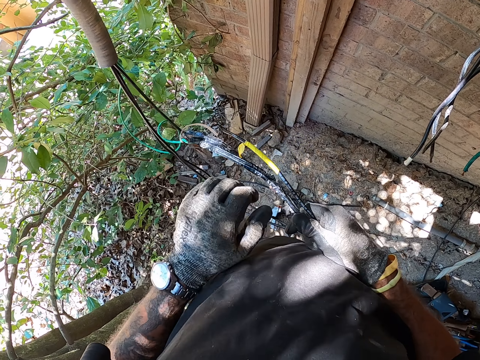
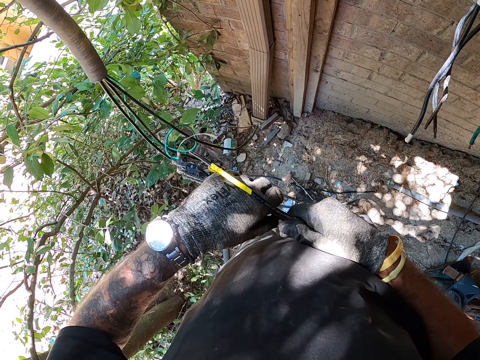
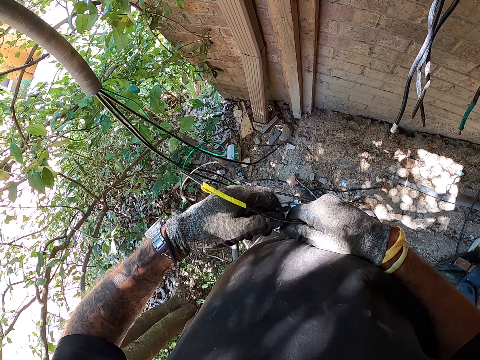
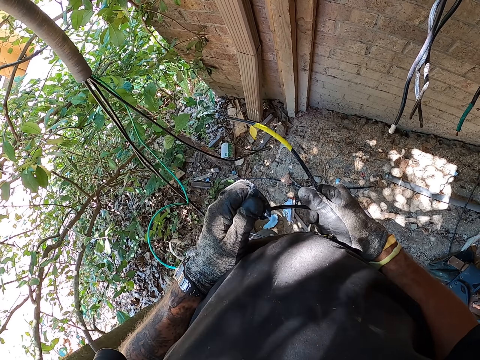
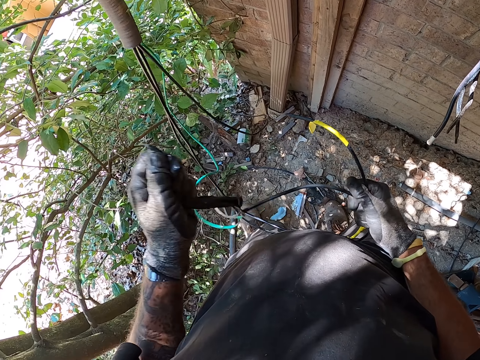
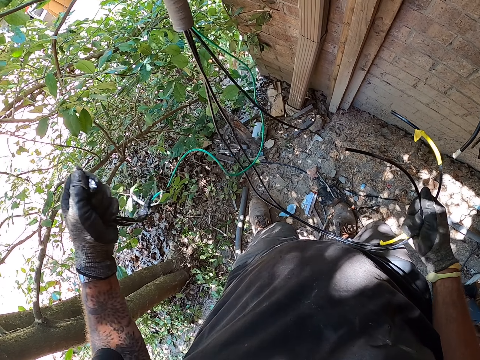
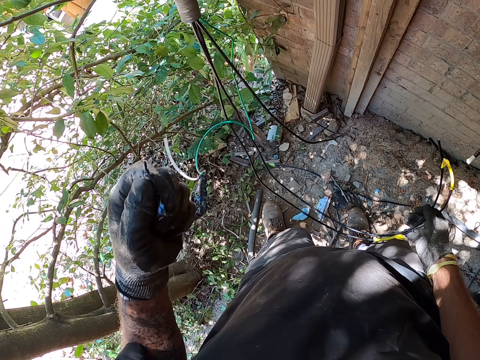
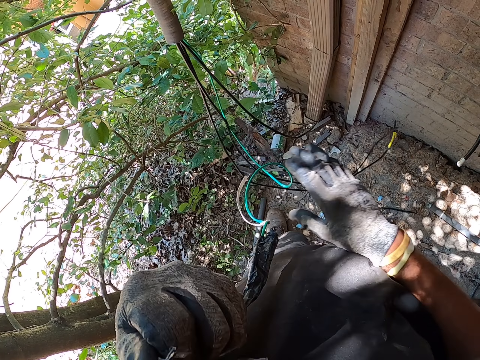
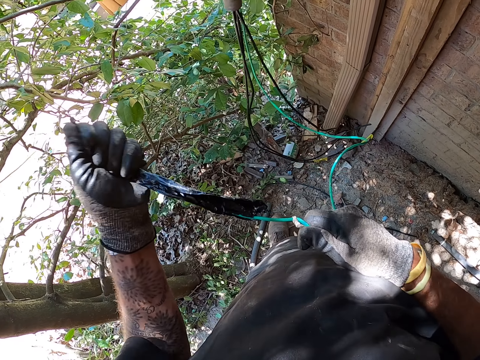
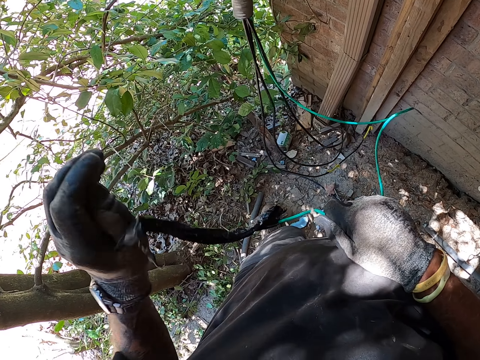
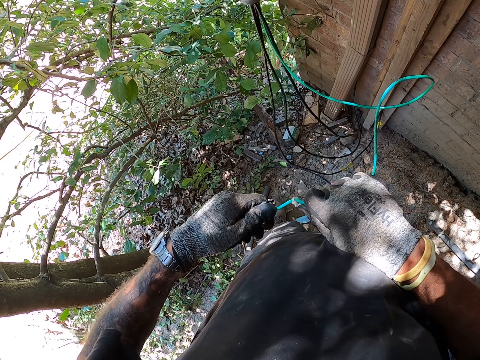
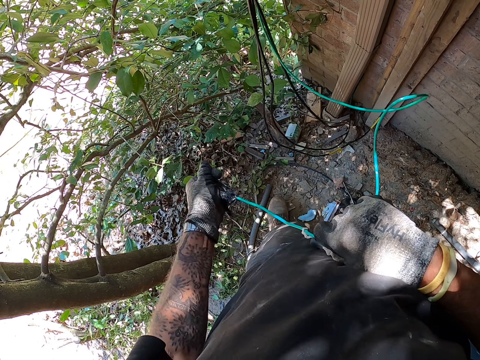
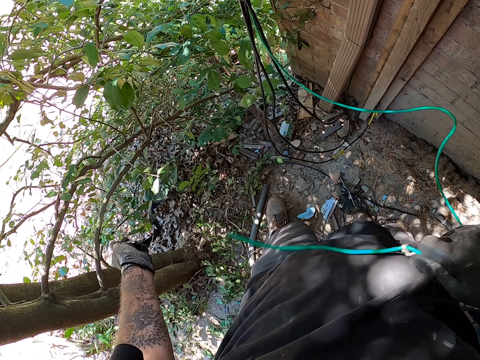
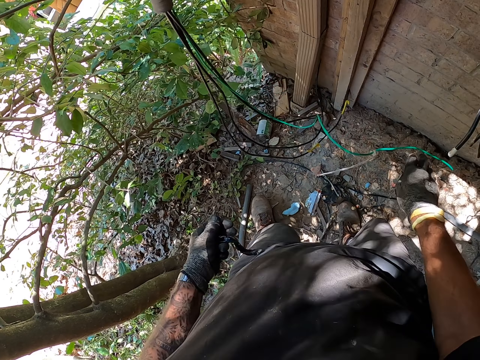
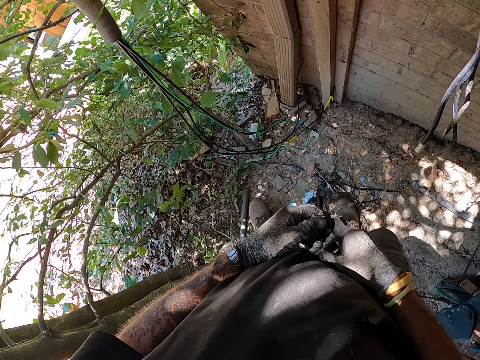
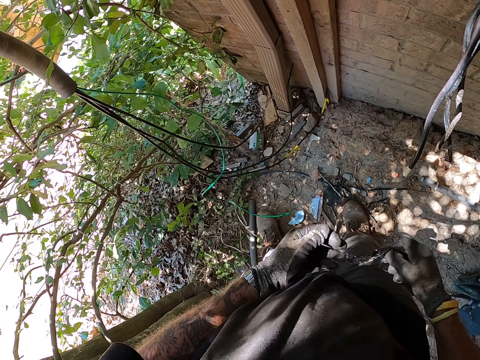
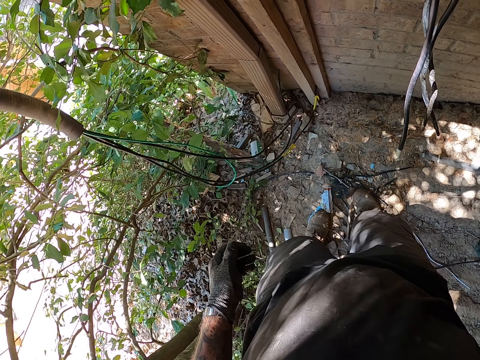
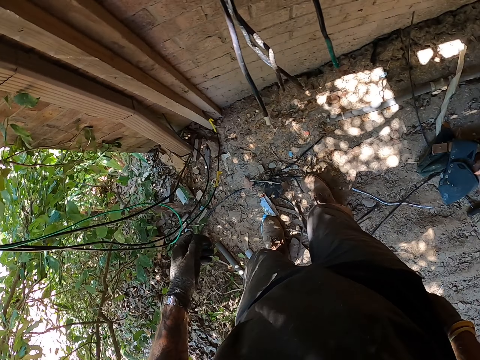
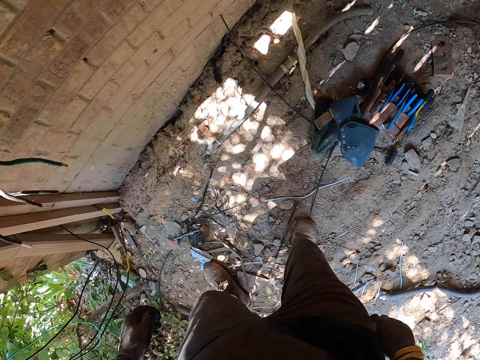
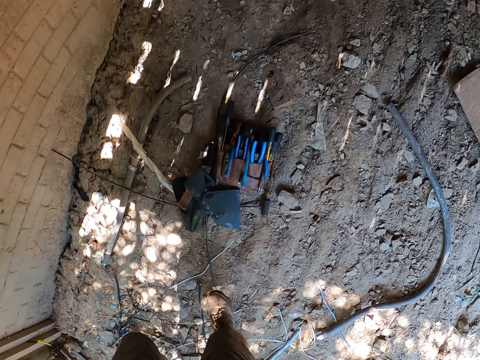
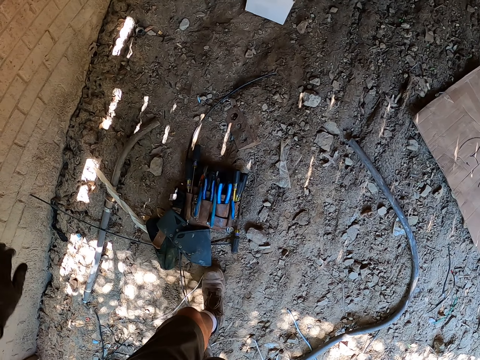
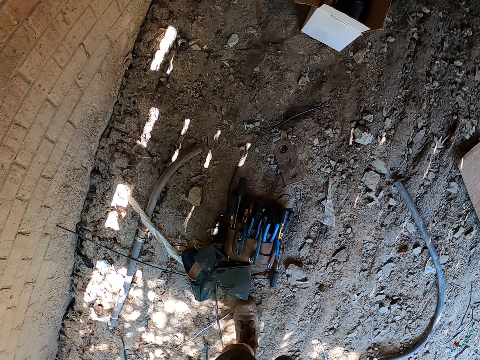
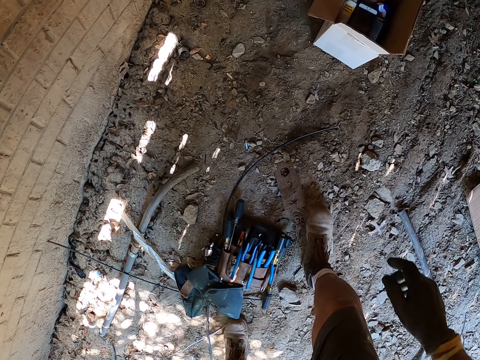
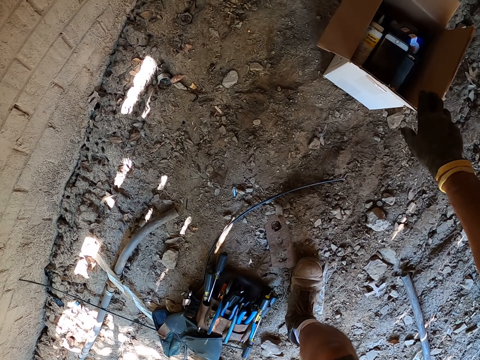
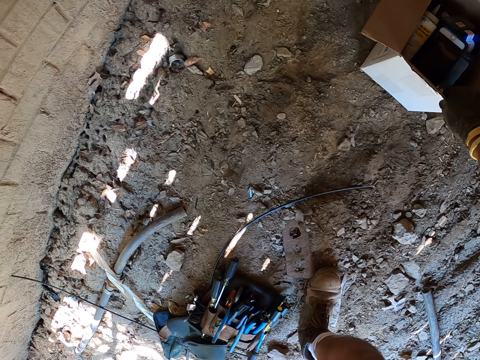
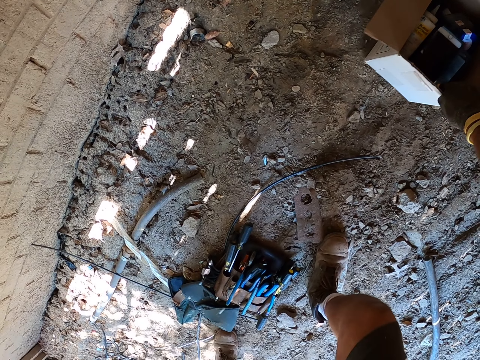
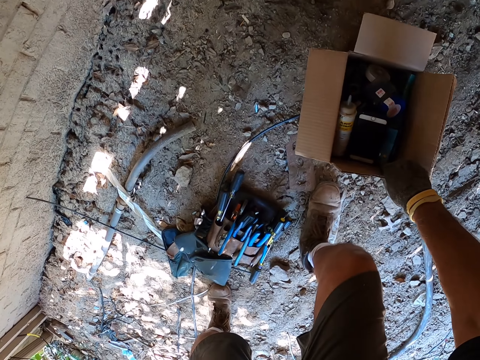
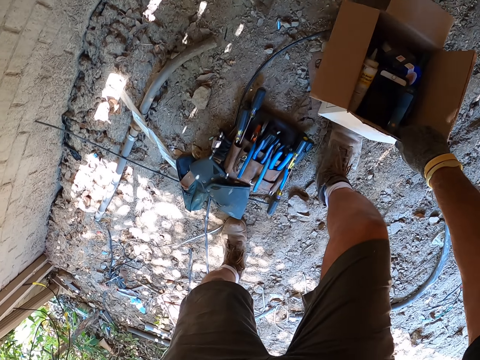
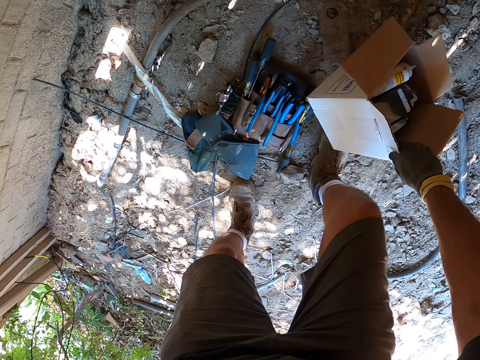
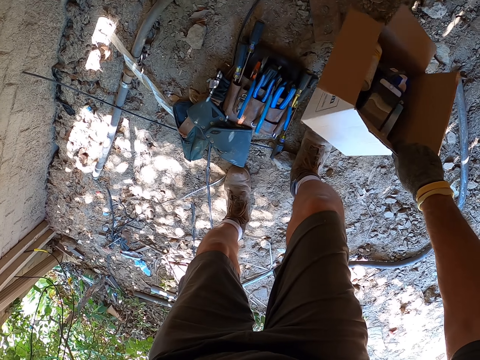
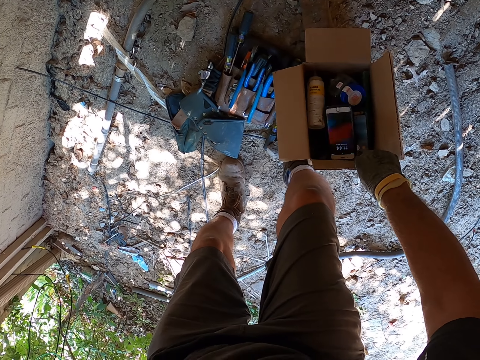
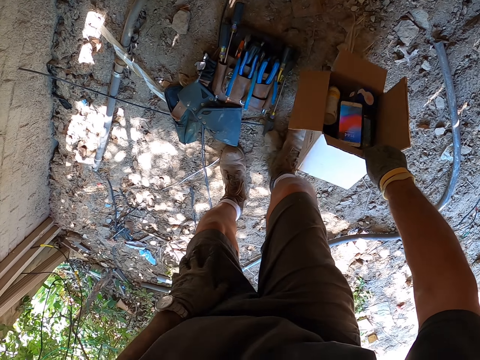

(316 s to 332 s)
The camera wearer pulls out black tape. They throw the adhesive tape. They walk. They pull a box.

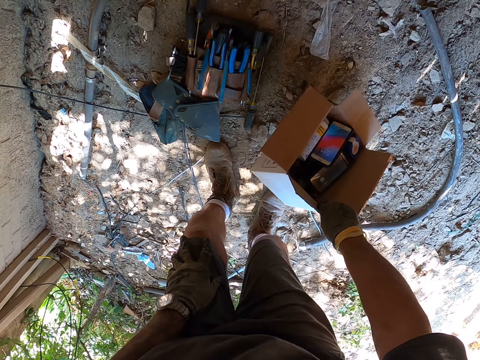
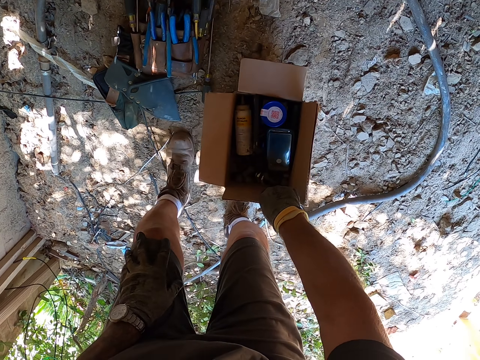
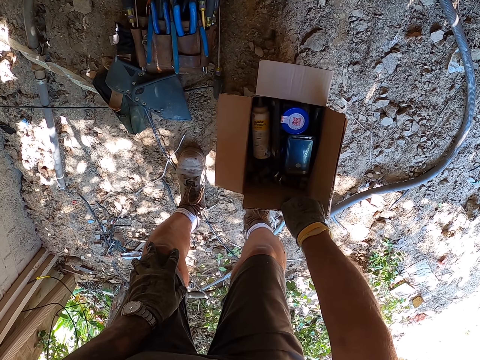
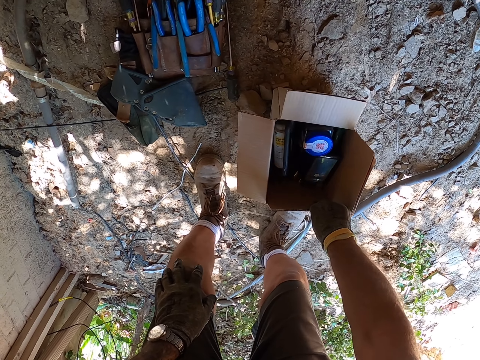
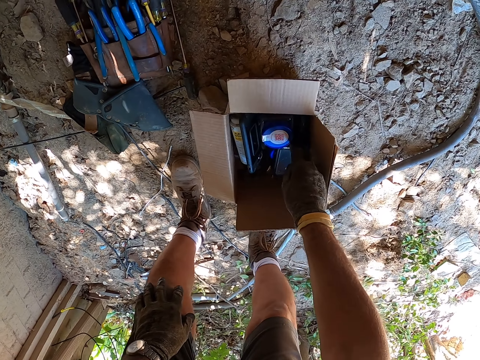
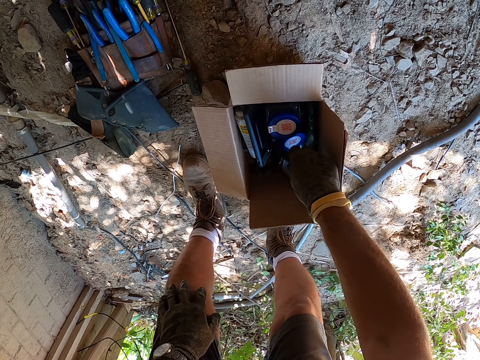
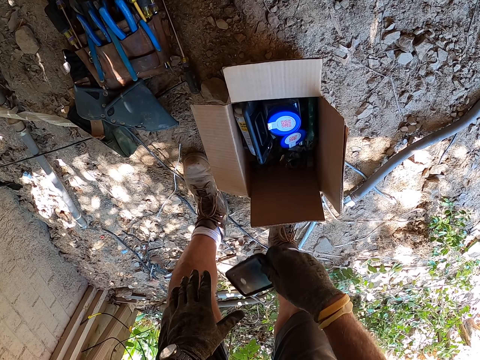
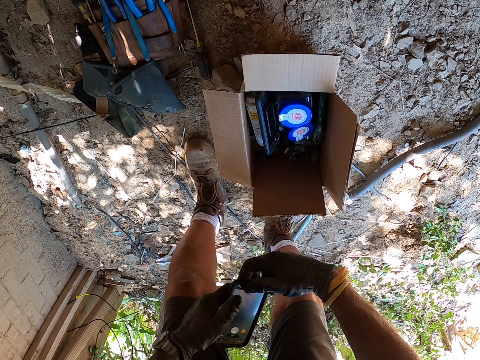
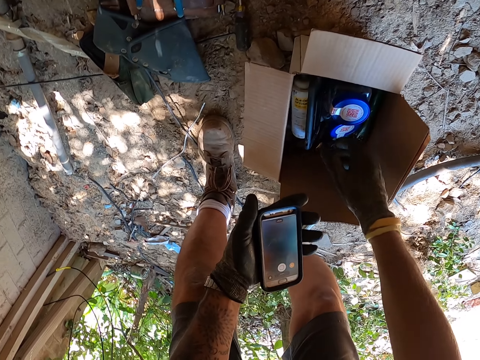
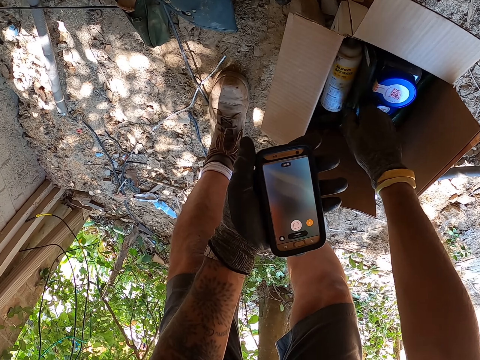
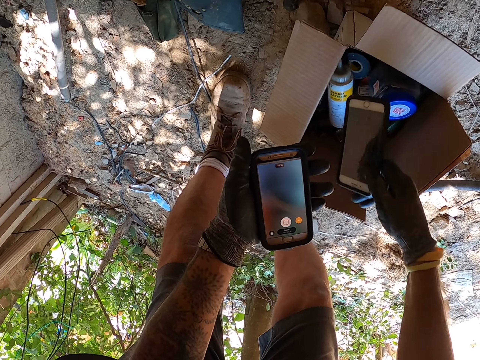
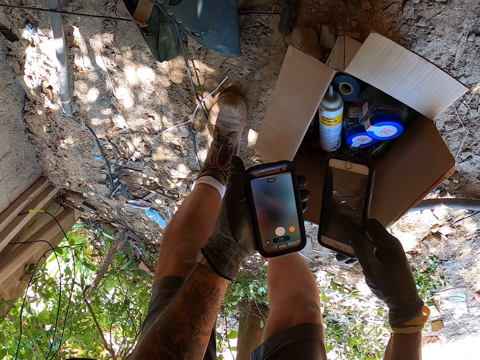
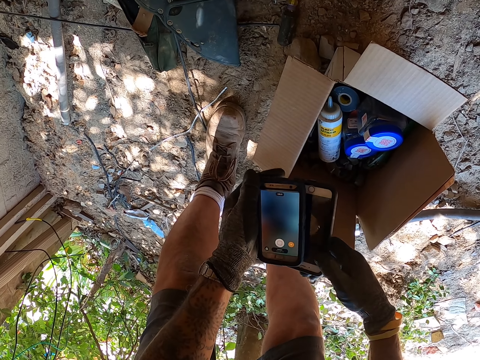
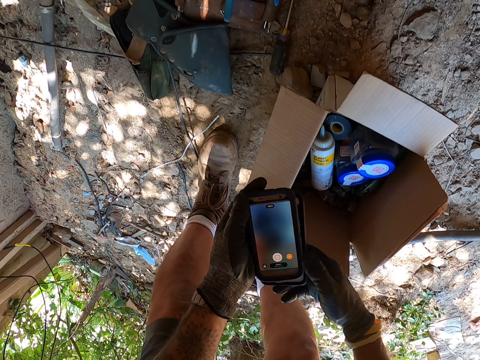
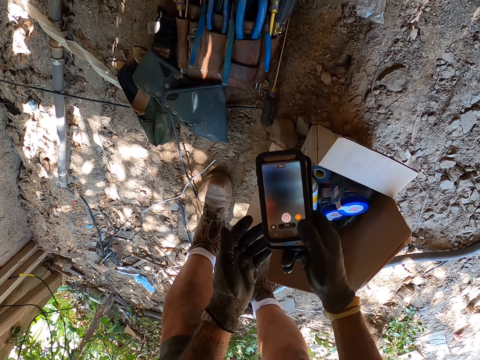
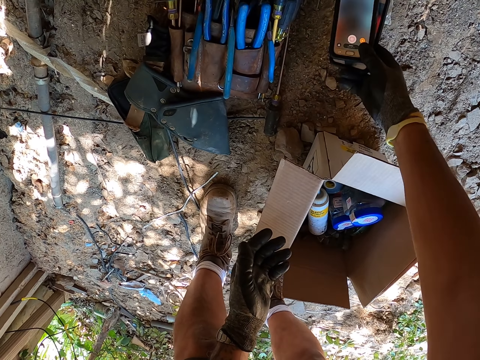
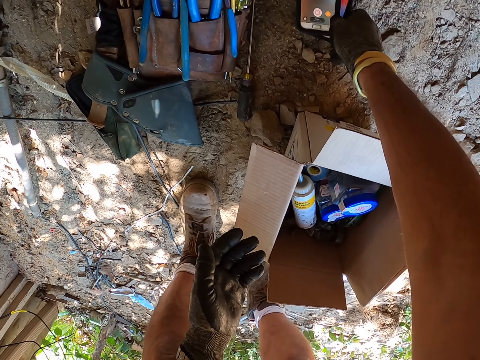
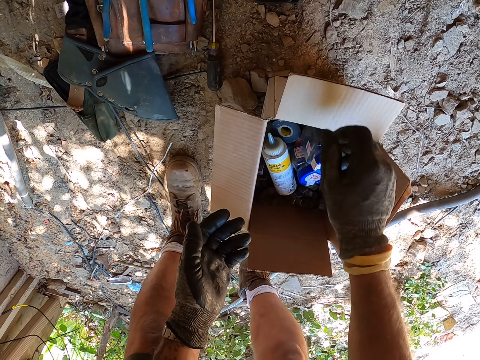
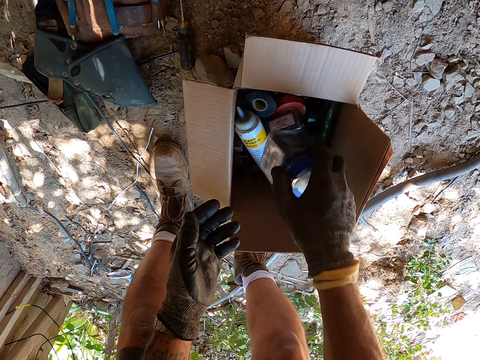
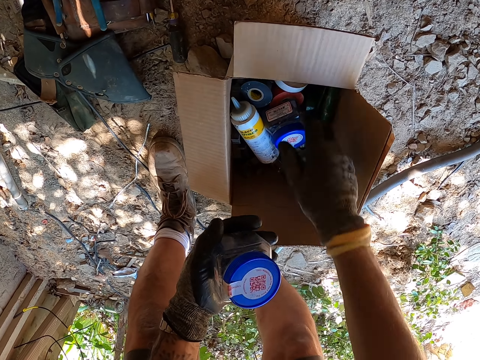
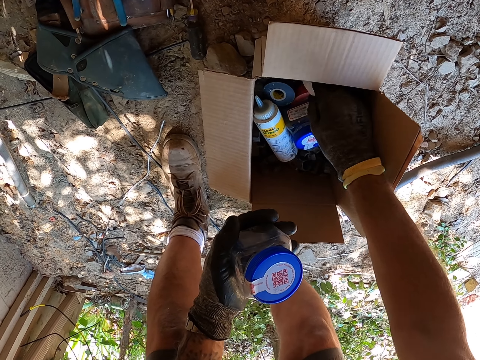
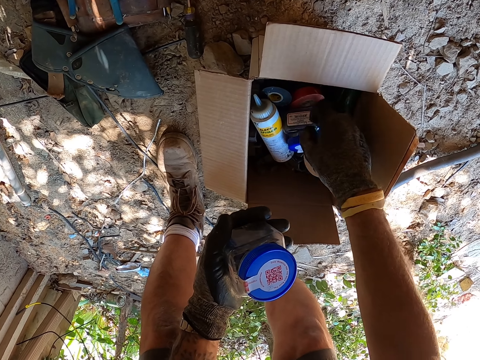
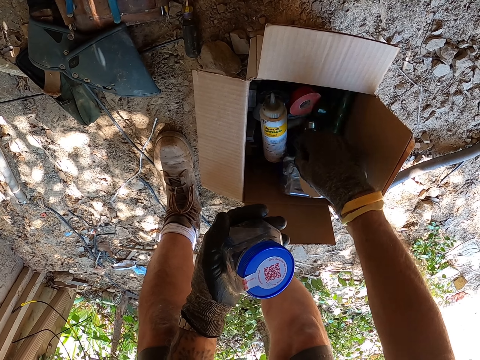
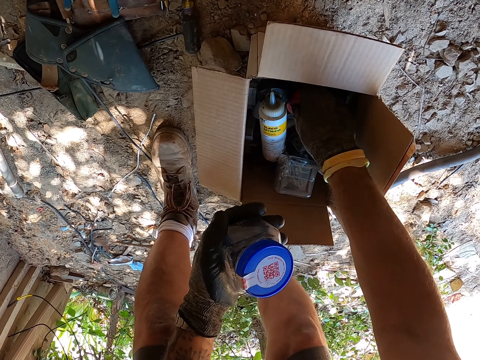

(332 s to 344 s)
The camera wearer holds on a phone. They pick up the phones. They put the phones down. They pick up the adhesive tapes. They hold a screw container.
